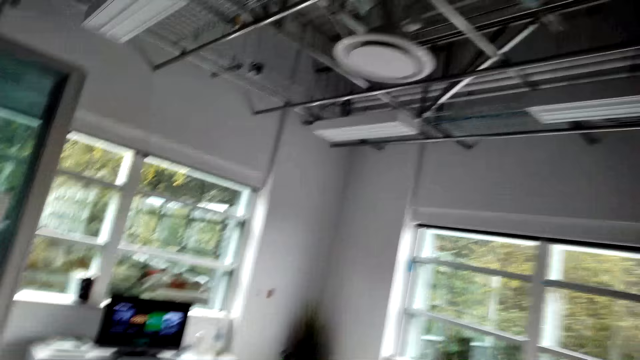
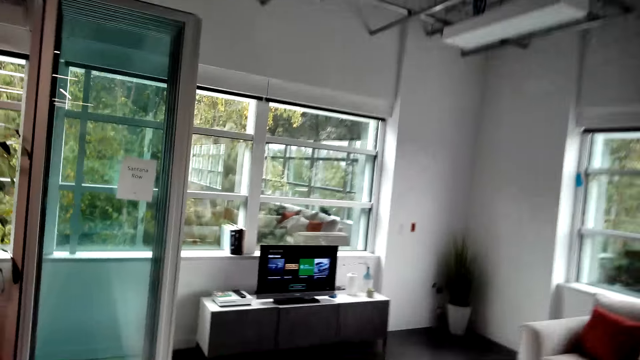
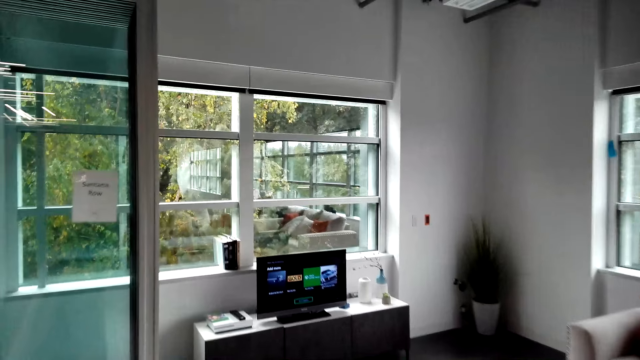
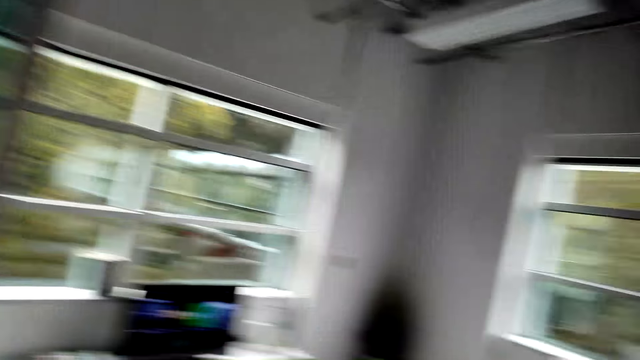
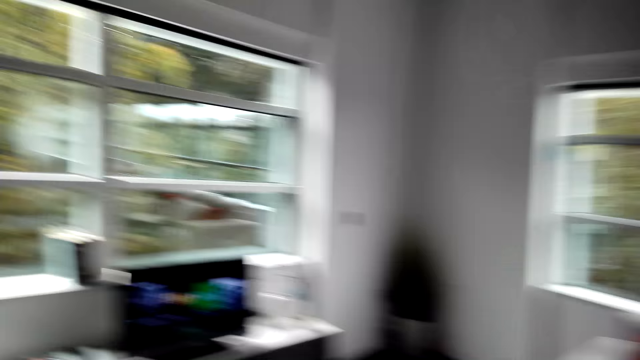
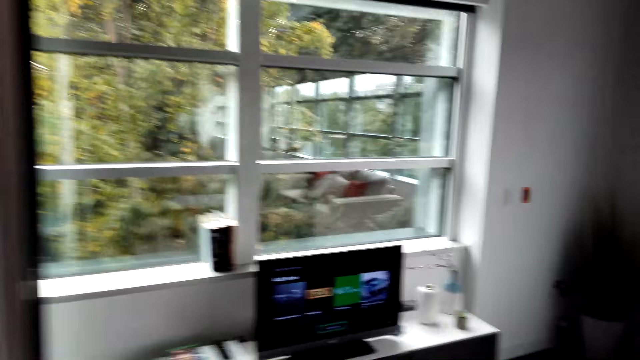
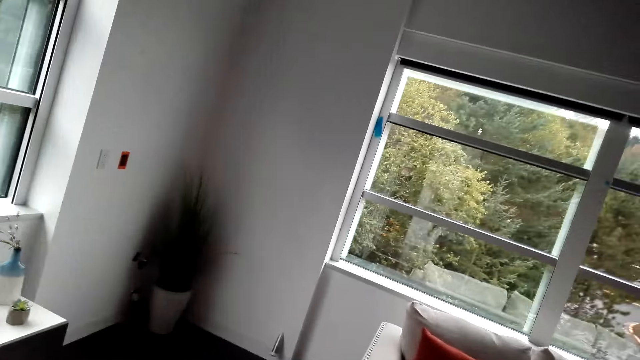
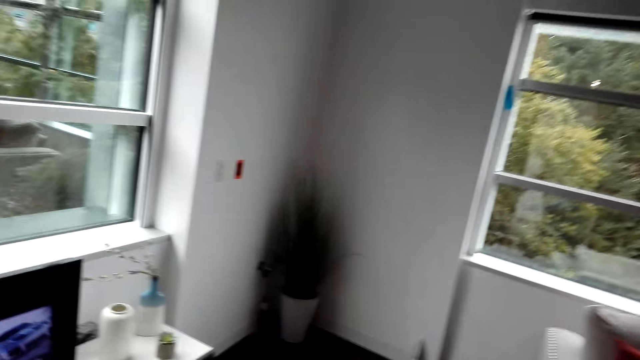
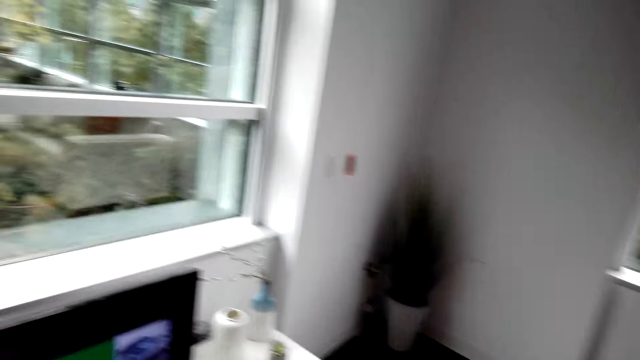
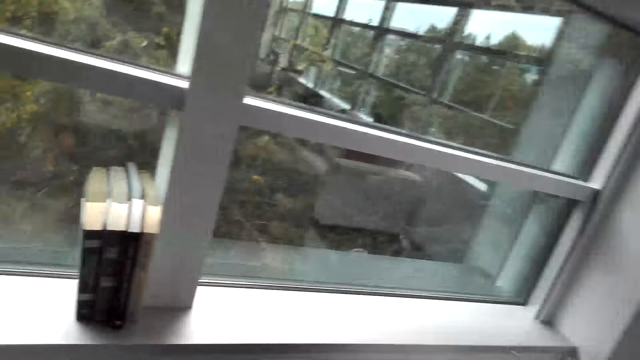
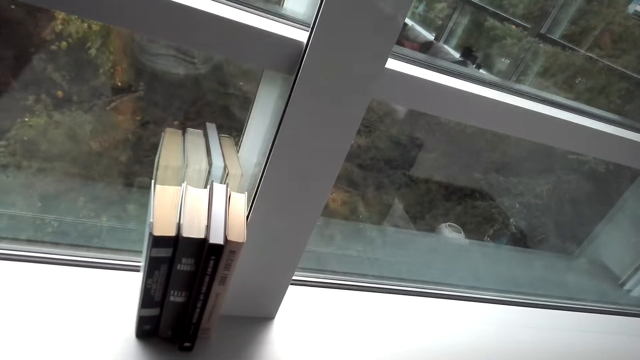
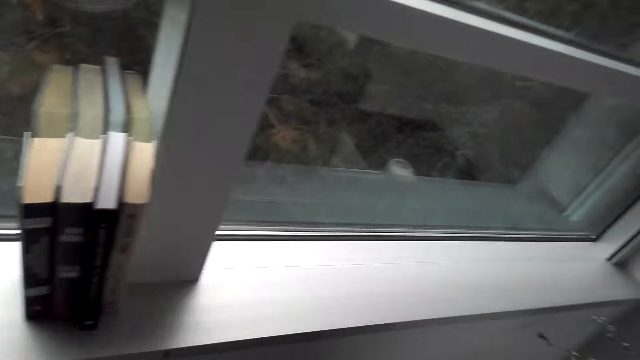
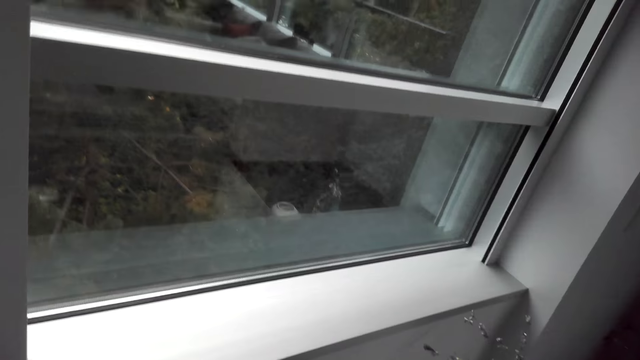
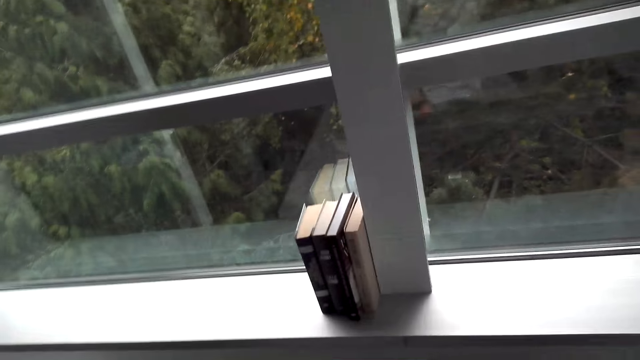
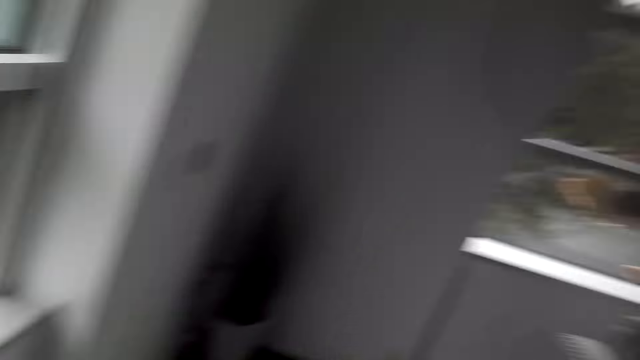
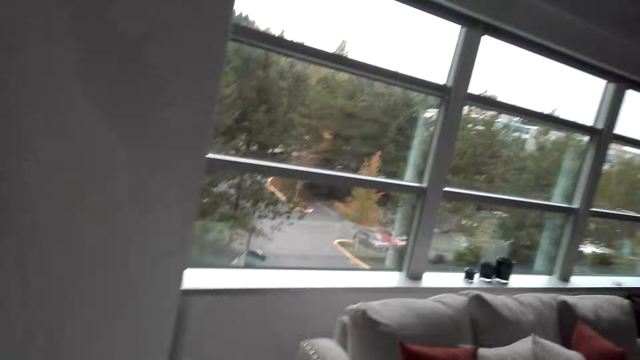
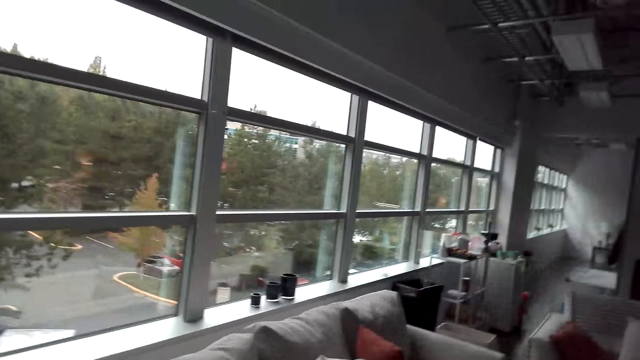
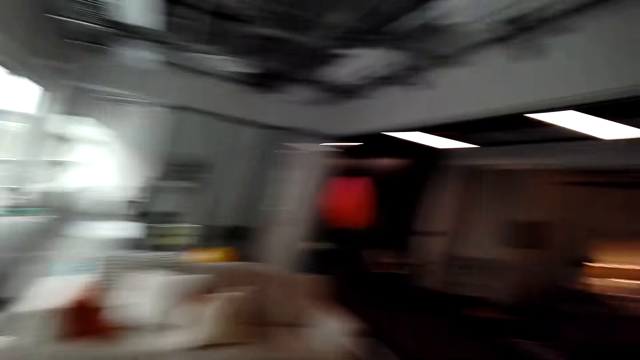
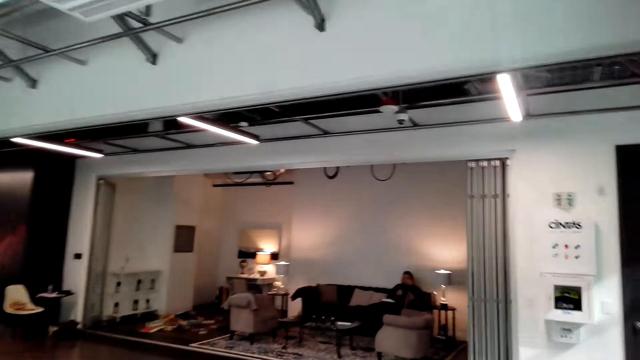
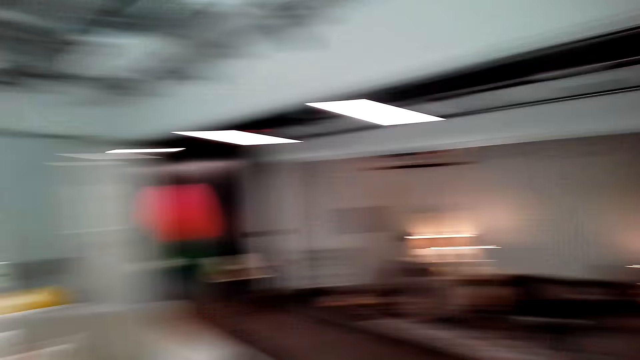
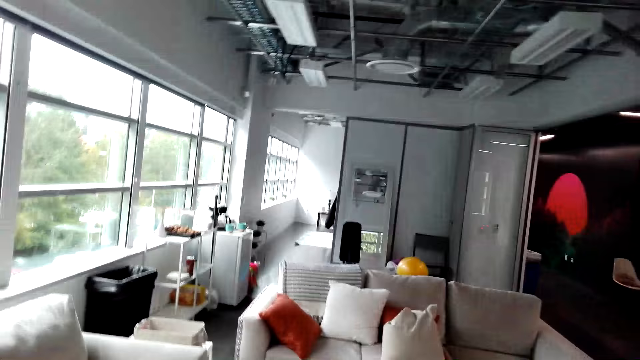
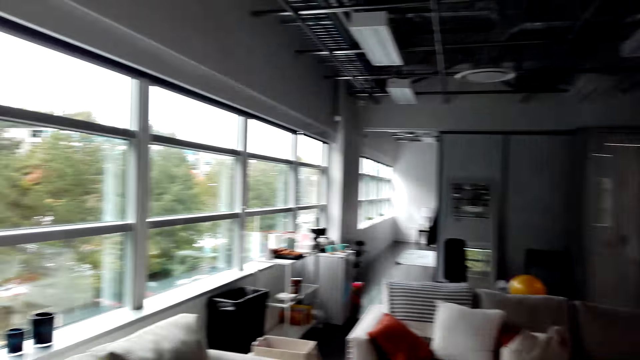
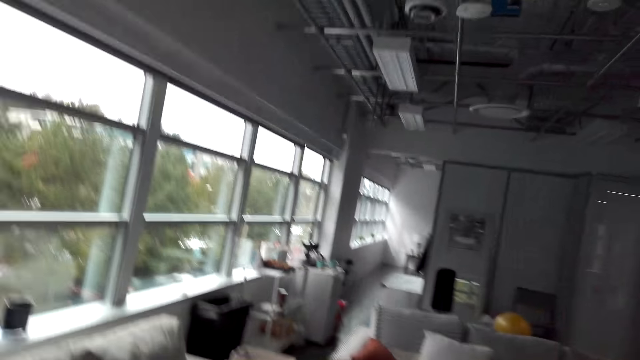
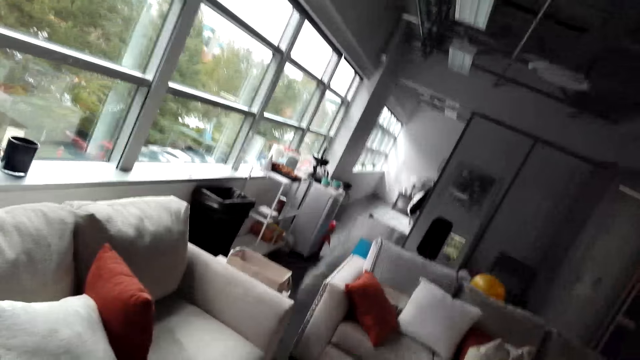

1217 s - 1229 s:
The camera wearer talks. They look around.

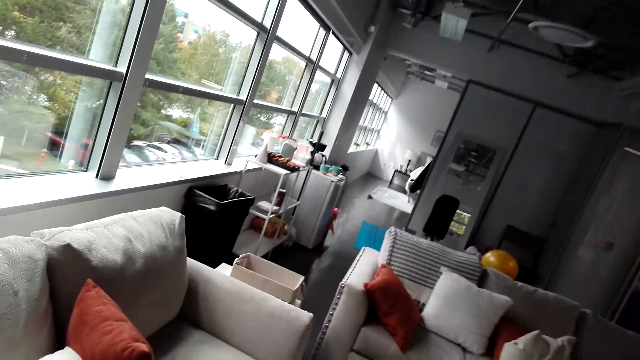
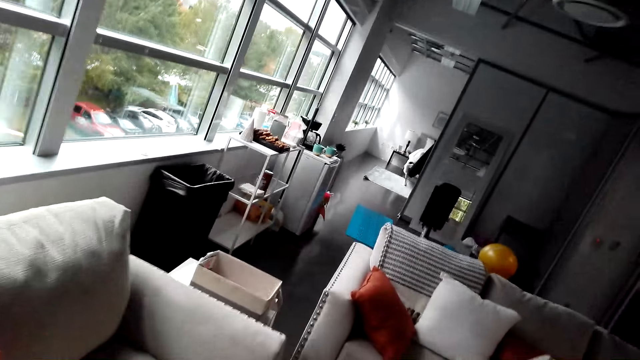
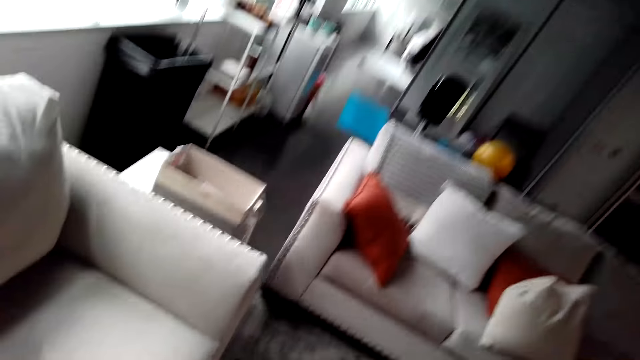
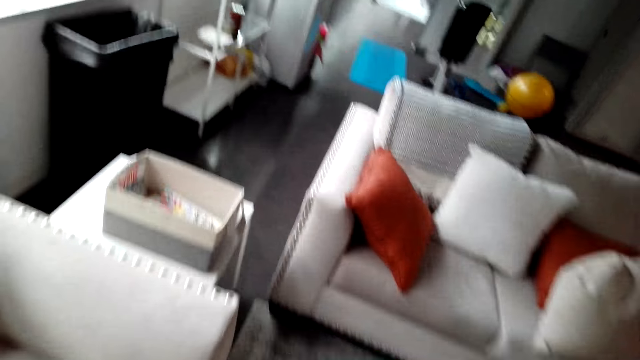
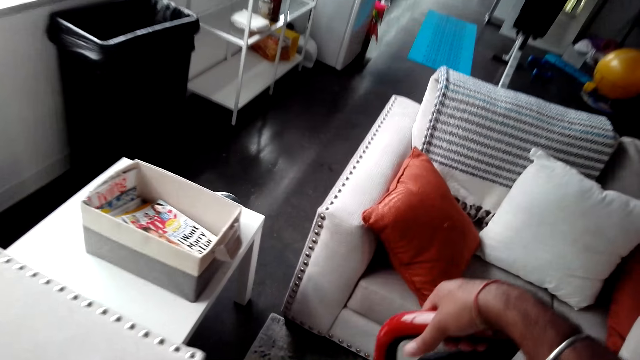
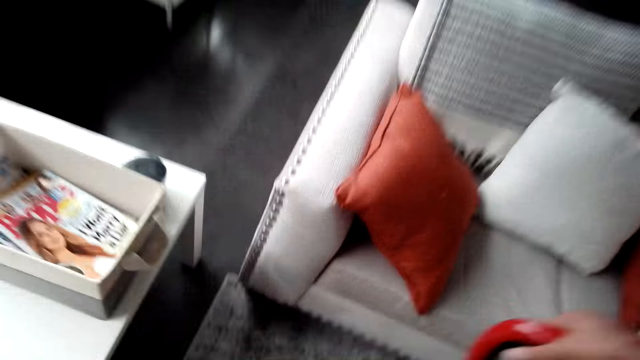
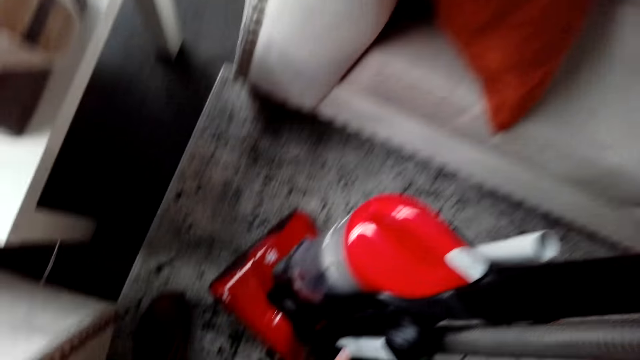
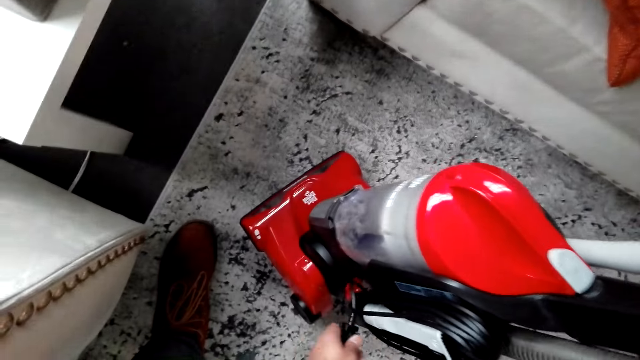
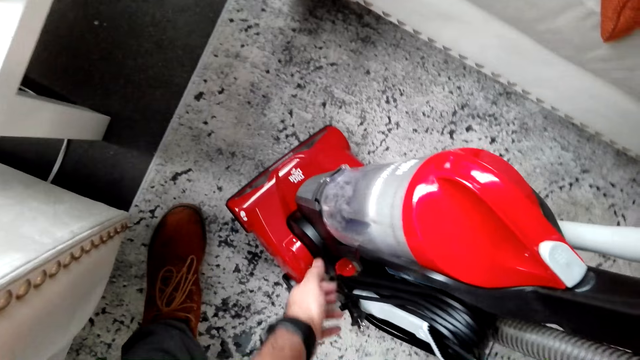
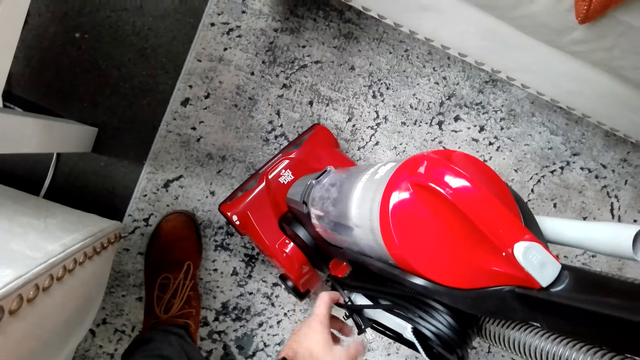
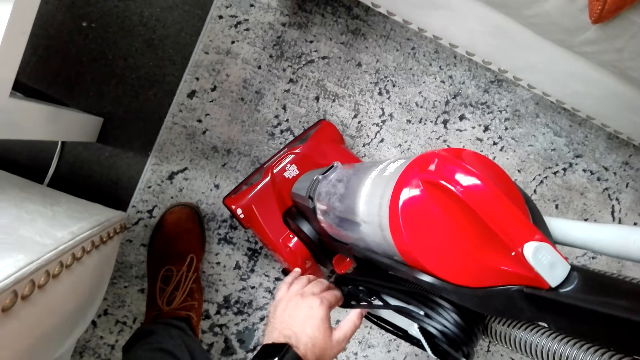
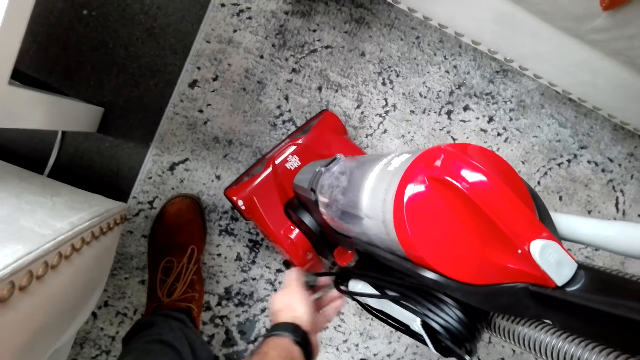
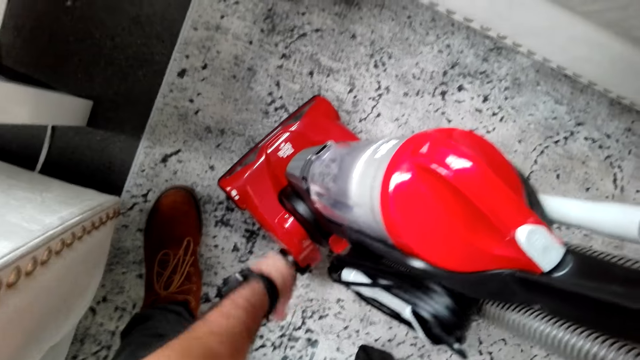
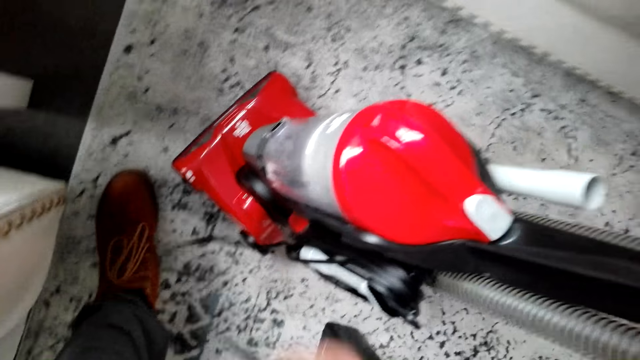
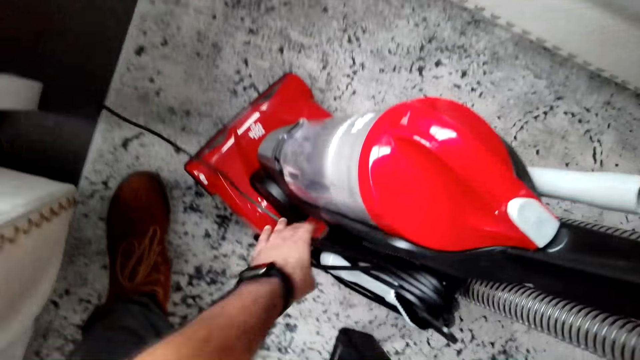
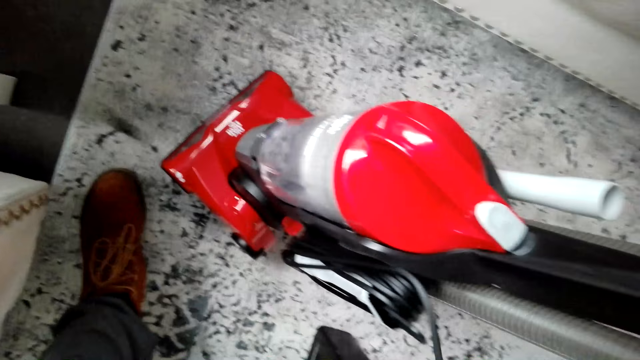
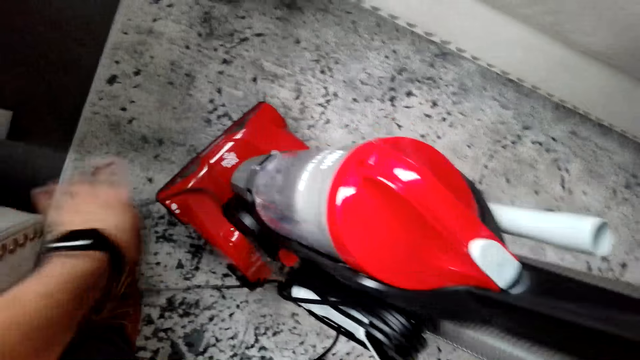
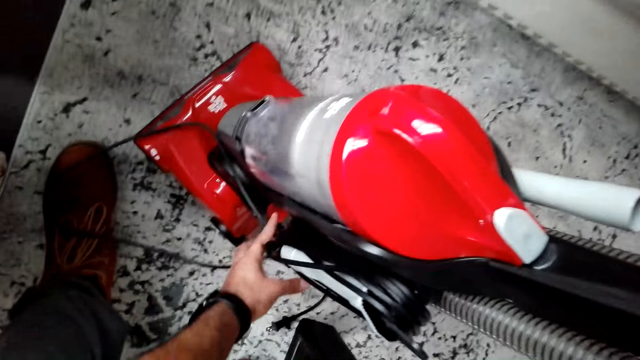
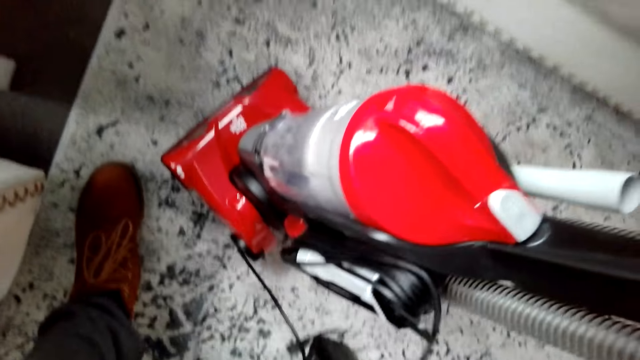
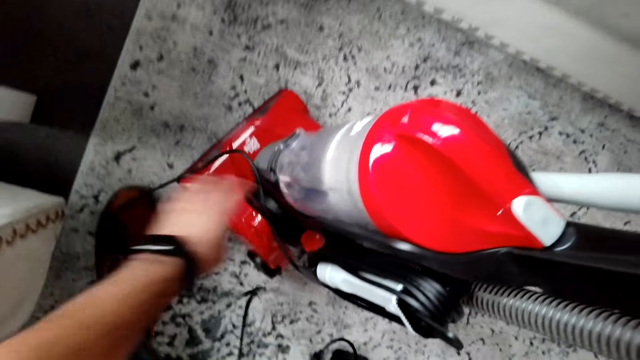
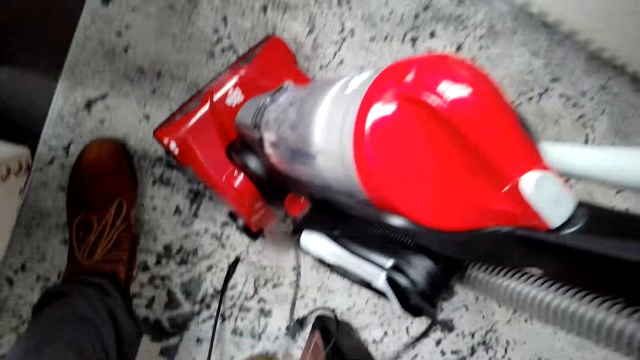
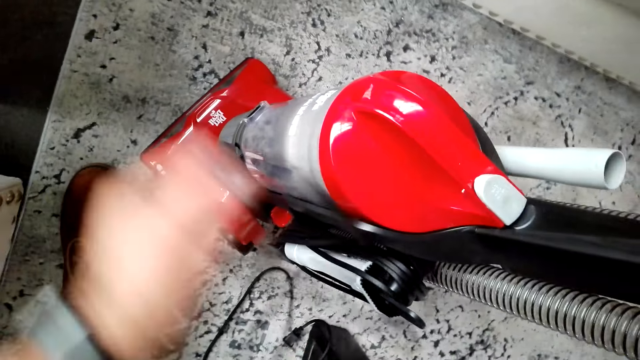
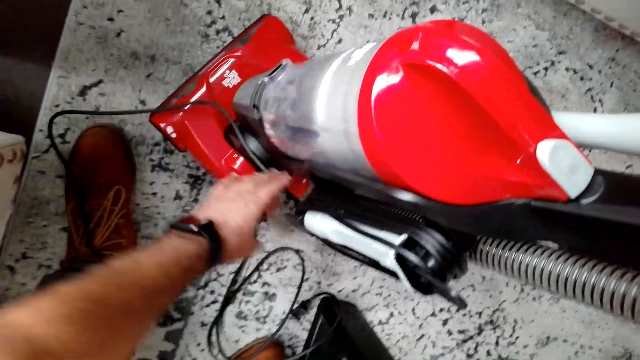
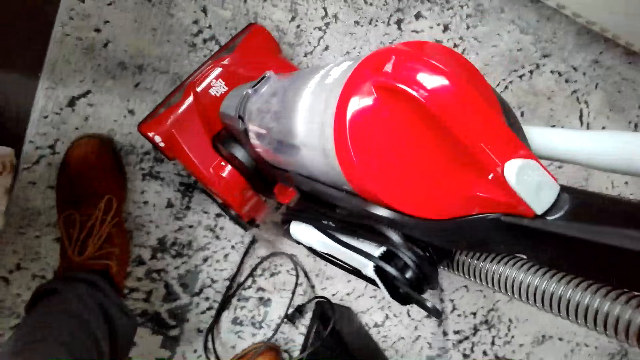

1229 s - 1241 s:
The camera wearer takes a vacuum cleaner. They unroll the cable. They hold the vacuum cleaner.
